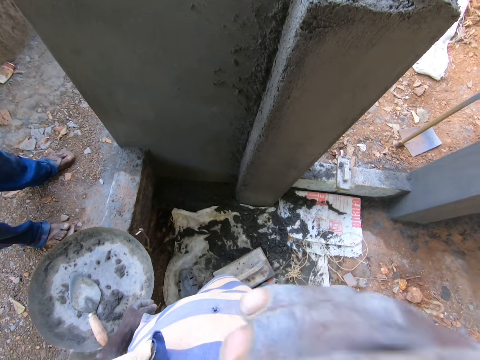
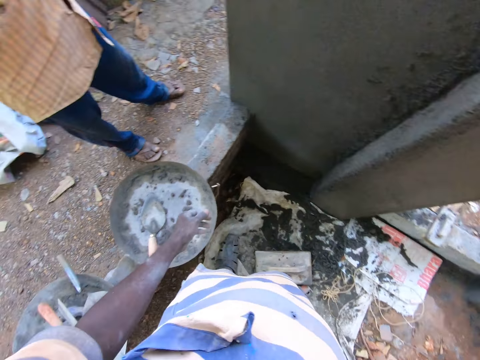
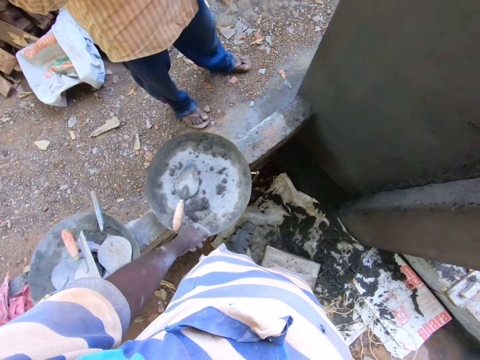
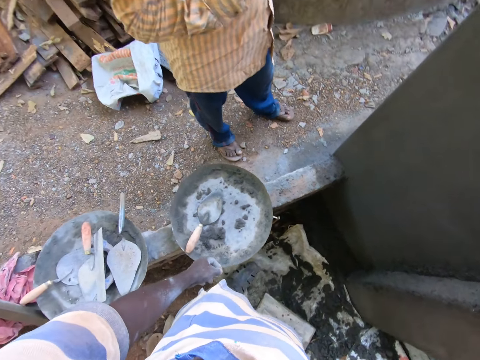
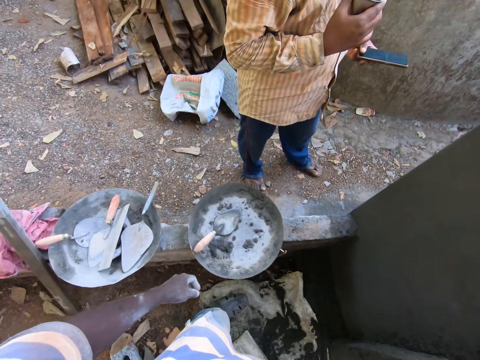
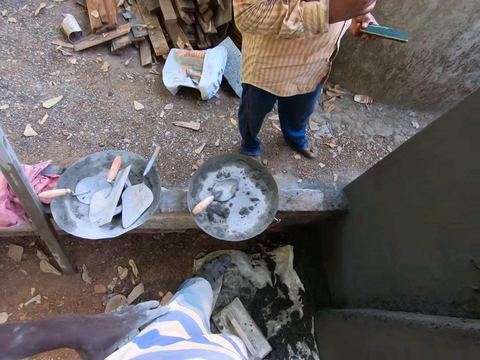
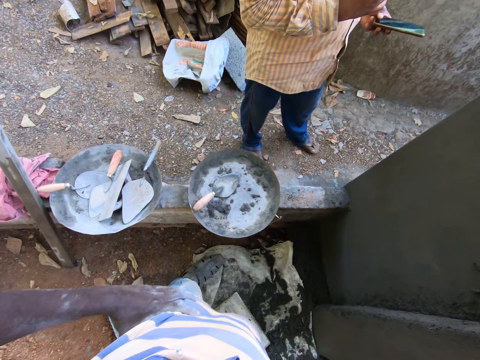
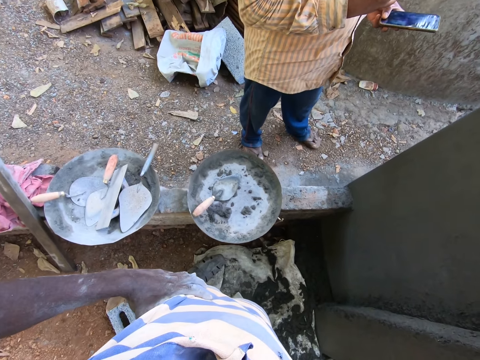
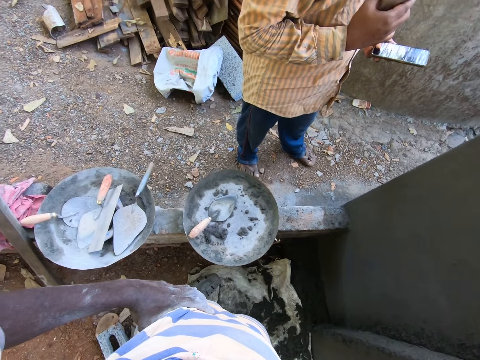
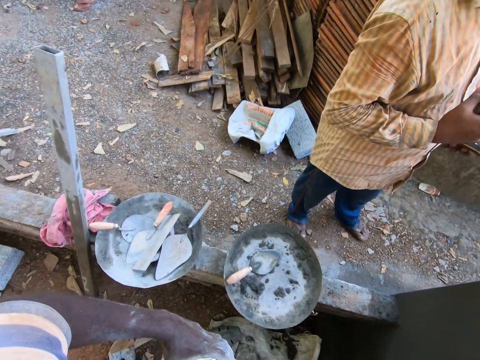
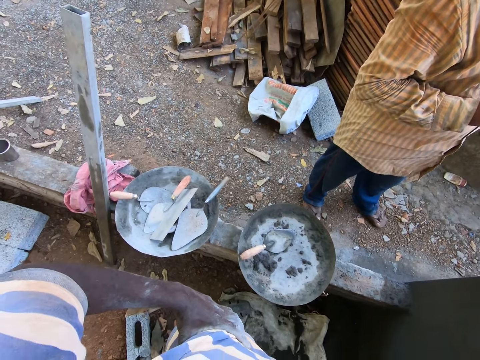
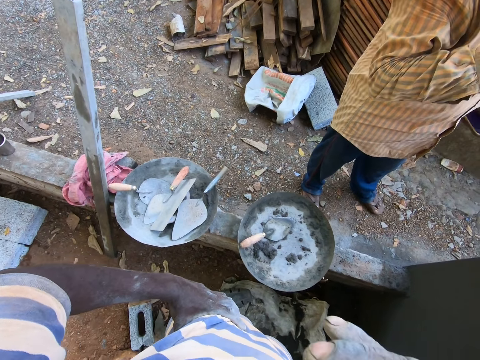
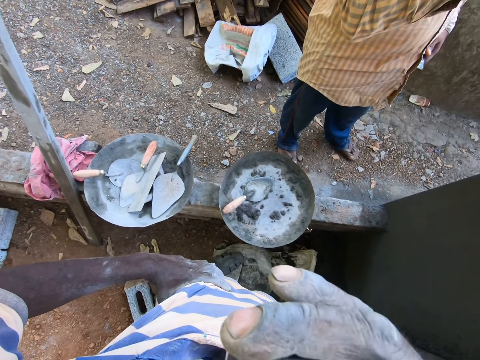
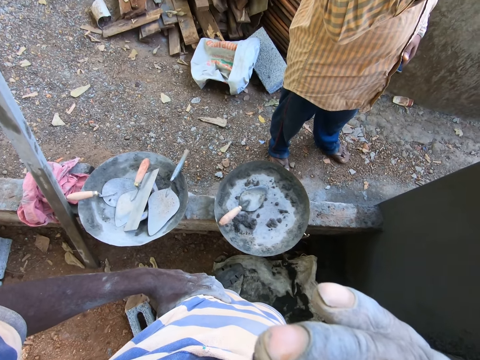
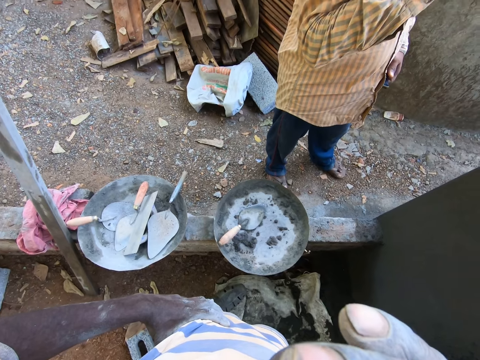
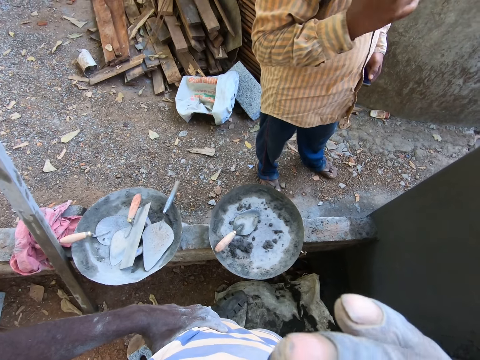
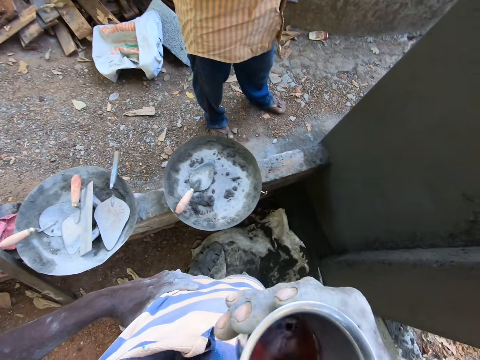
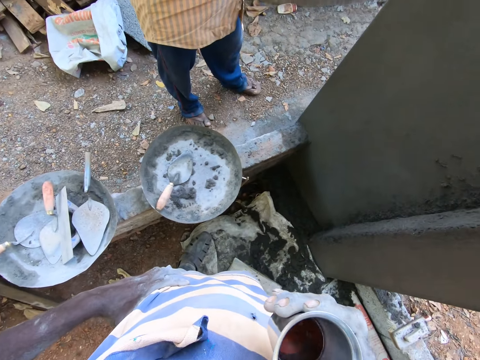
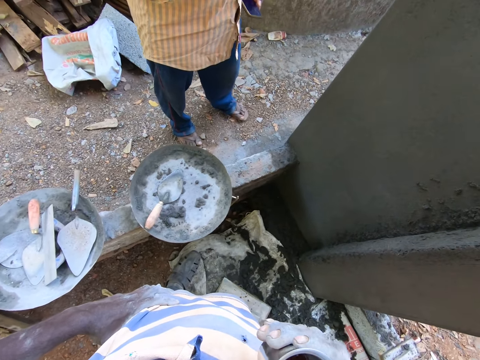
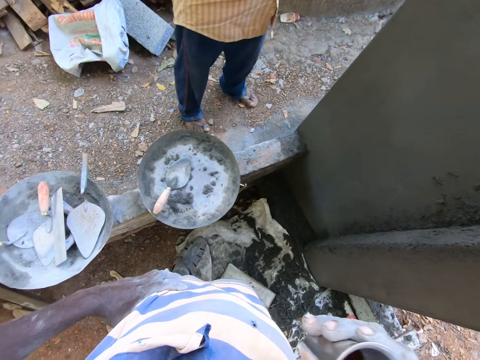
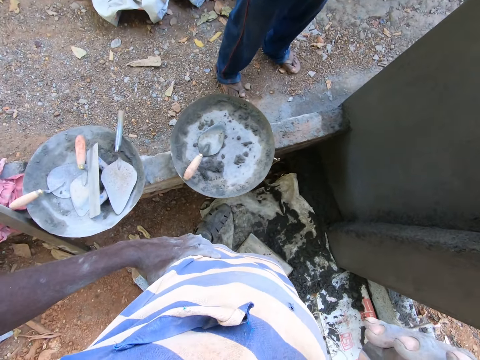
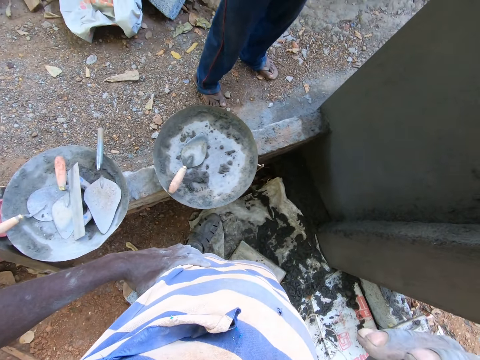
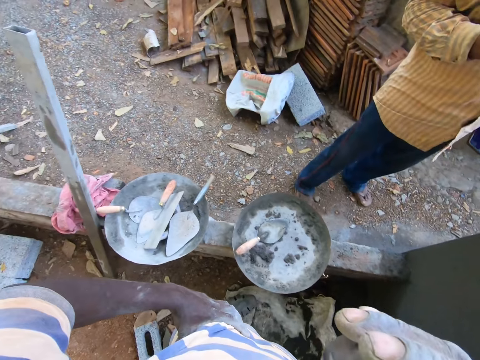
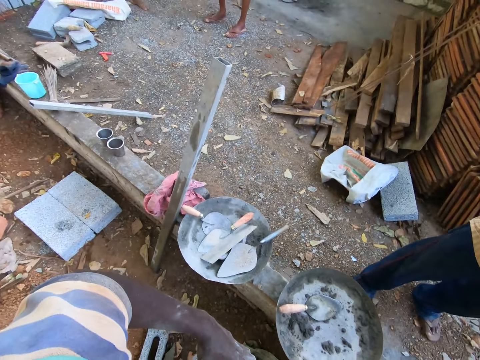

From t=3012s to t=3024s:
A man uses a phone. The camera wearer interacts with the man. The man drinks coffee from a cup in his right hand. The camera wearer drinks coffee.

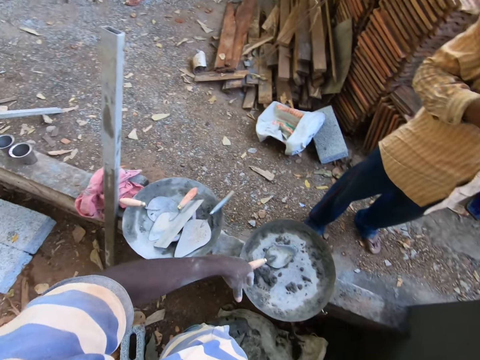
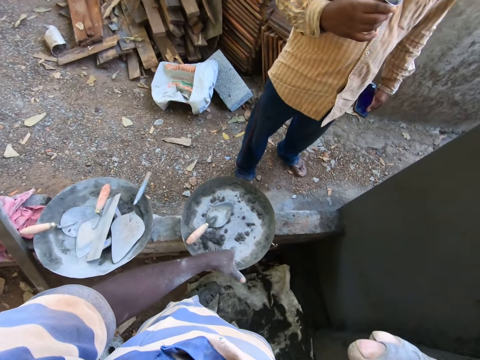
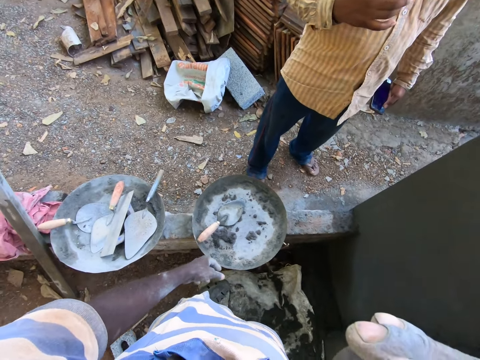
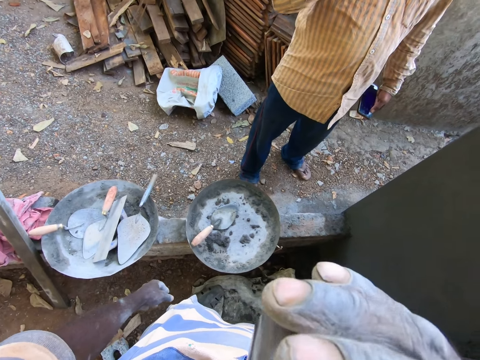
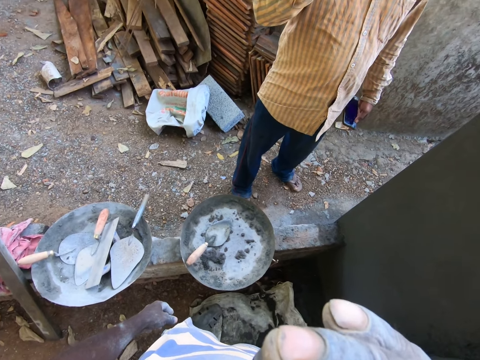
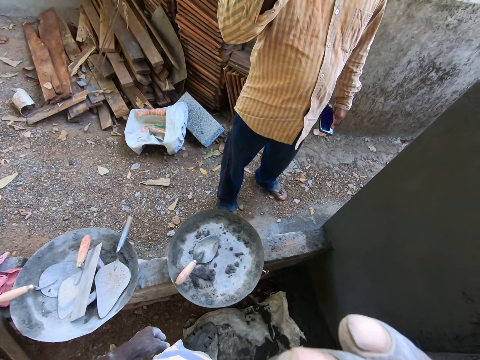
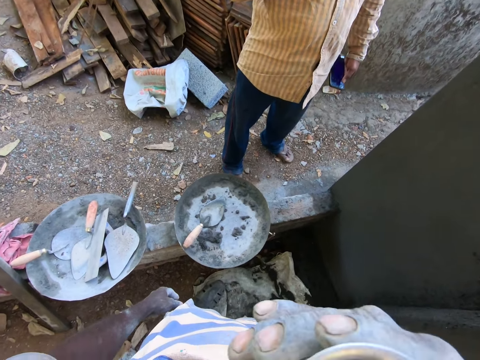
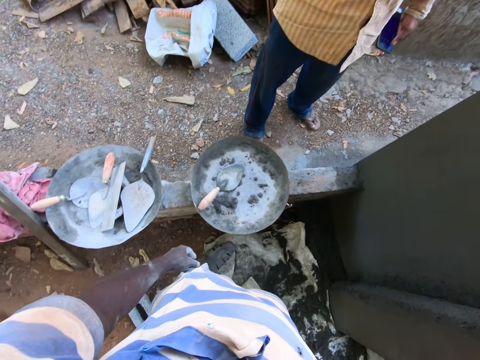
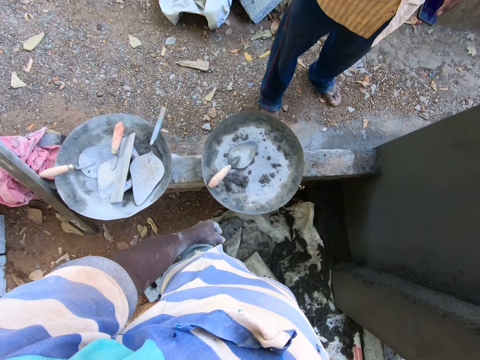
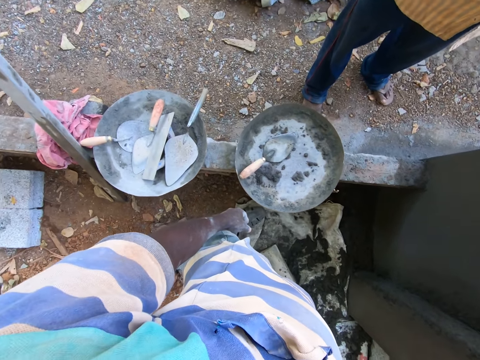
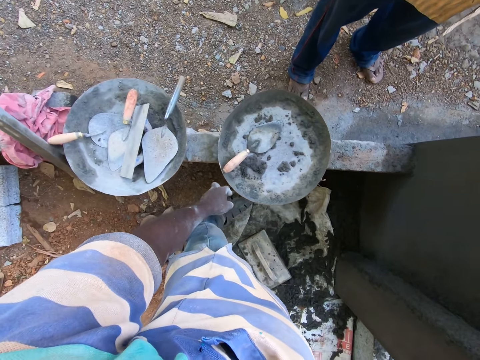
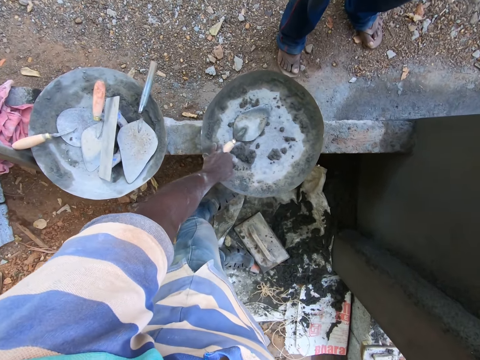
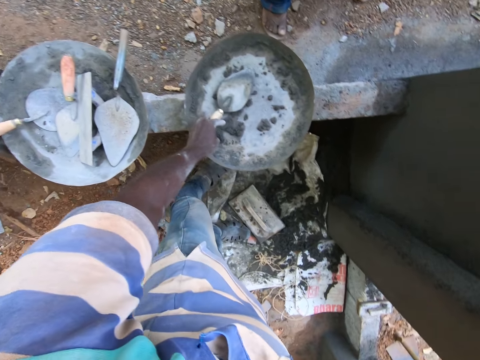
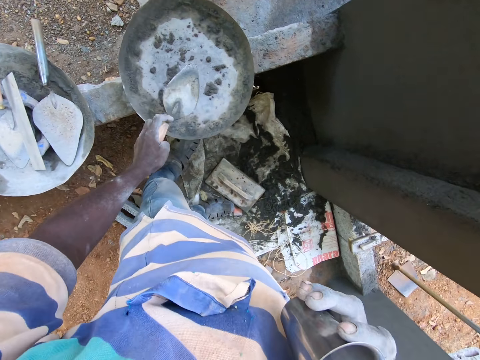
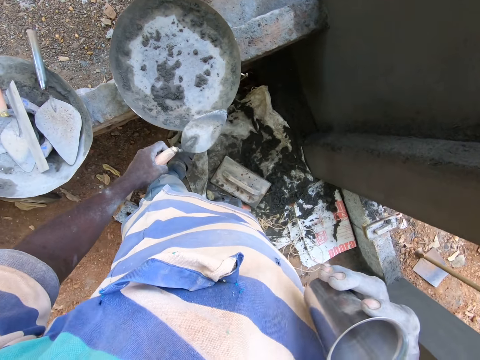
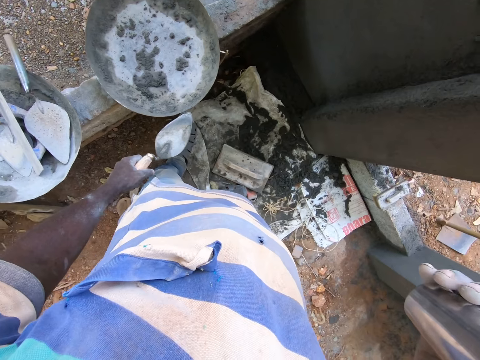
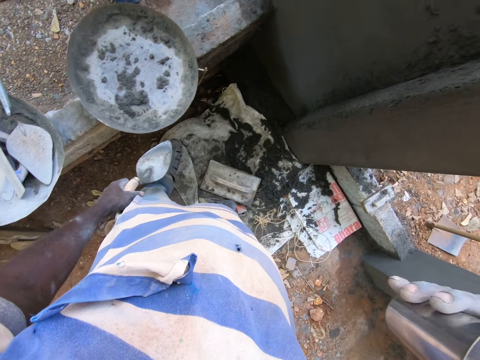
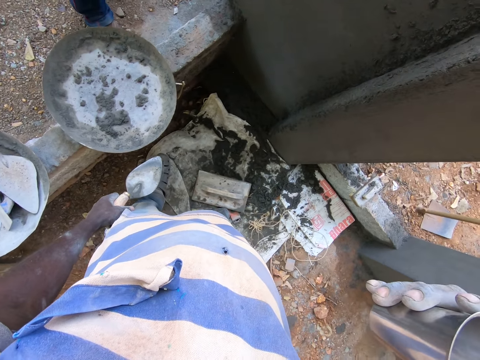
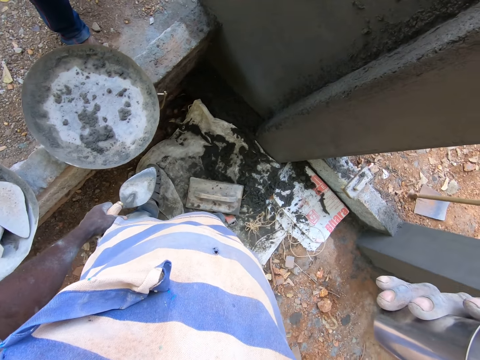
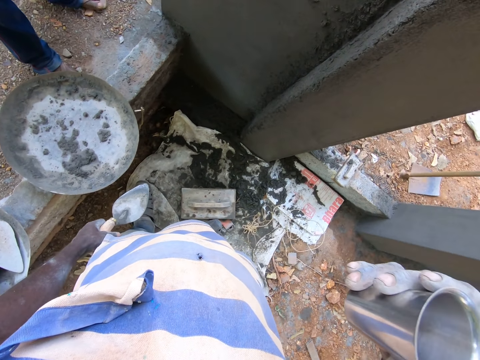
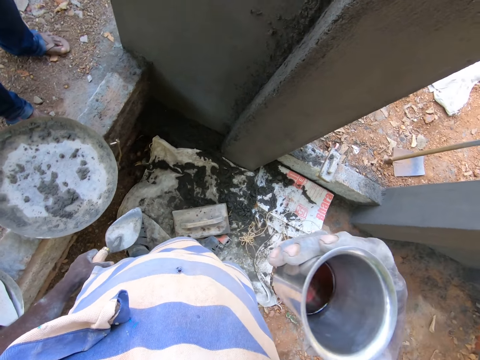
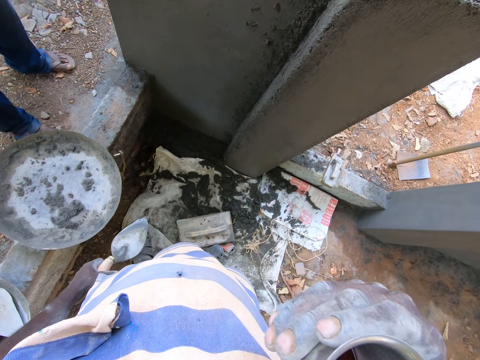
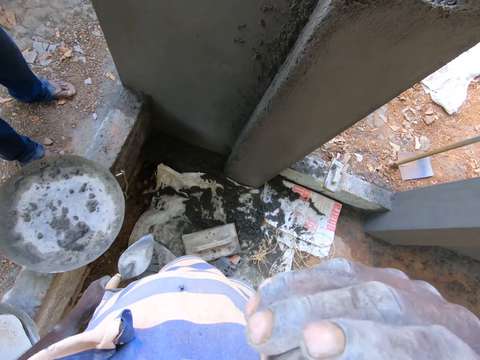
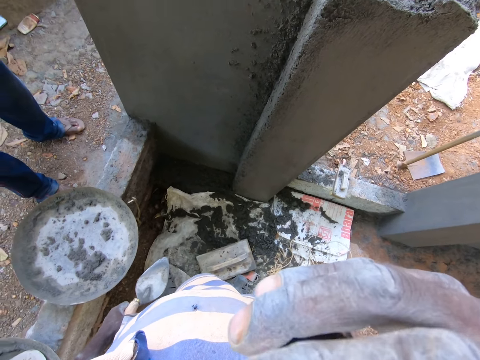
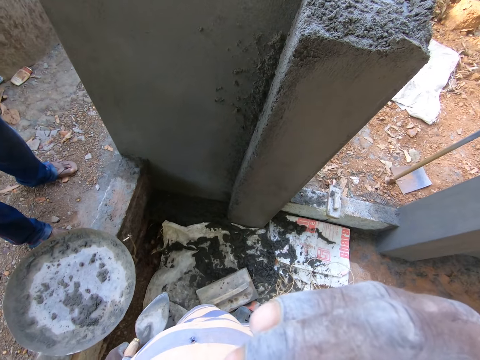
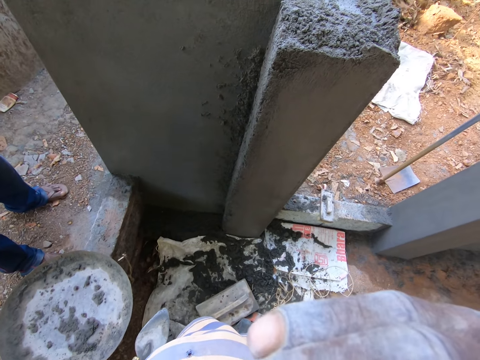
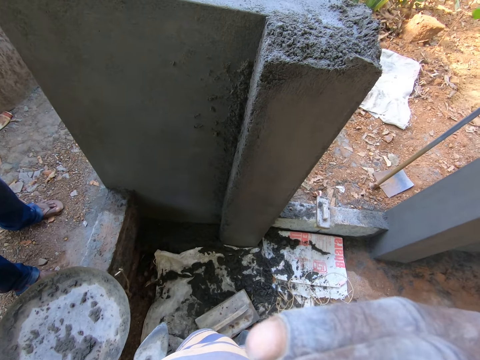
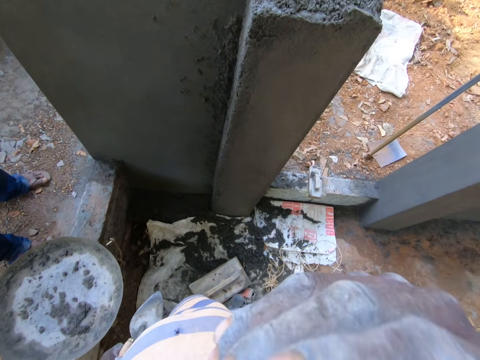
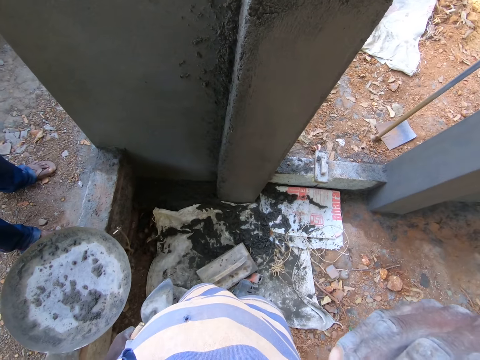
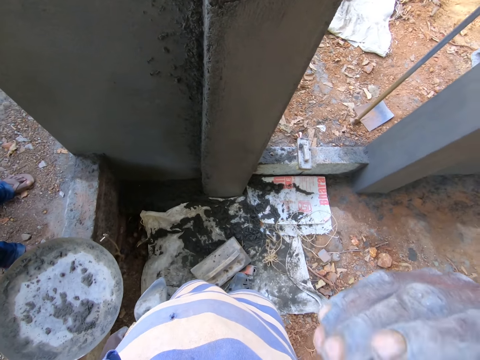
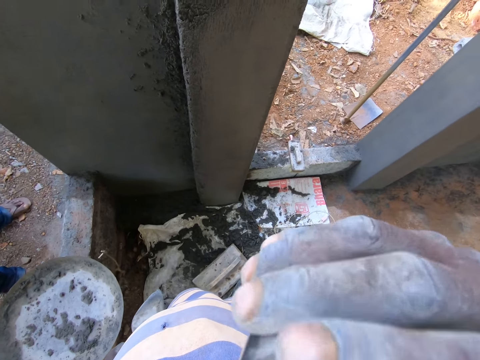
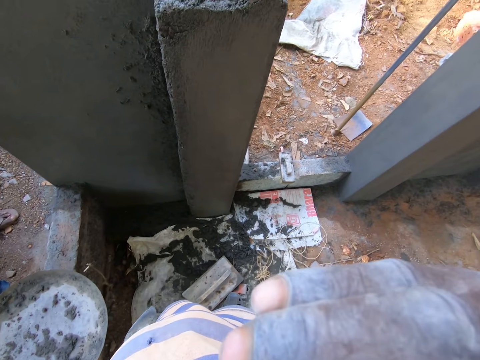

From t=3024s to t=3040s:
The camera wearer drinks coffee. He picks the hand trowel from the head pan with his left hand. He drinks coffee.
